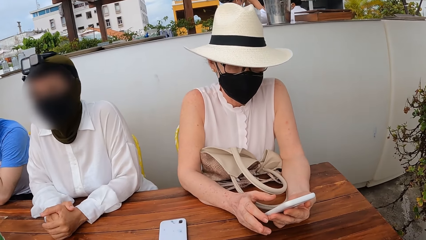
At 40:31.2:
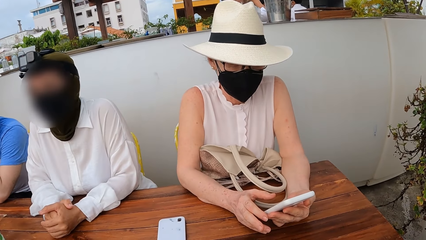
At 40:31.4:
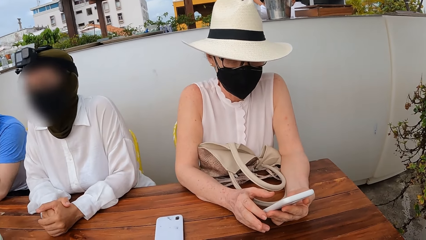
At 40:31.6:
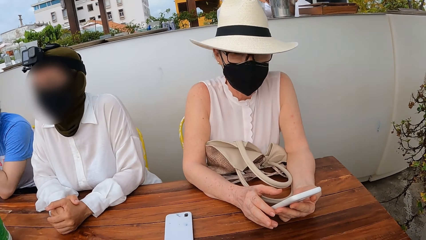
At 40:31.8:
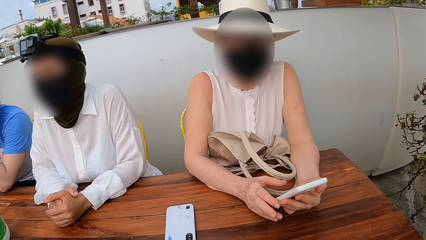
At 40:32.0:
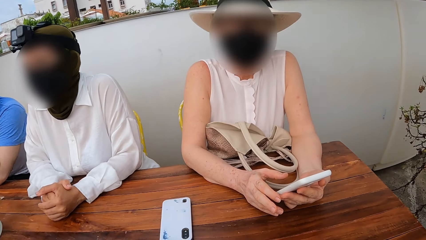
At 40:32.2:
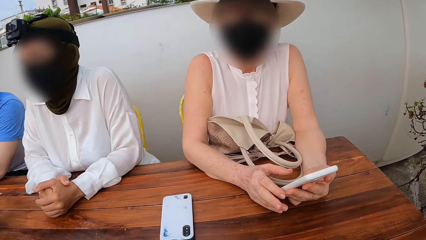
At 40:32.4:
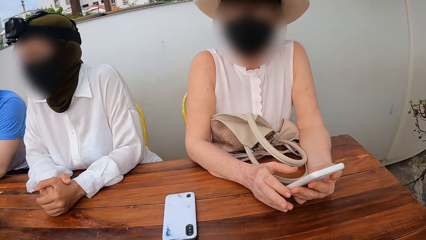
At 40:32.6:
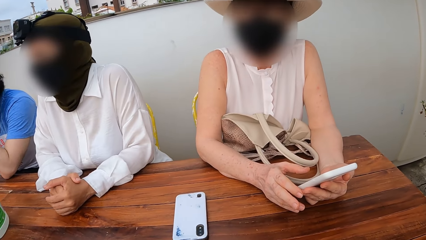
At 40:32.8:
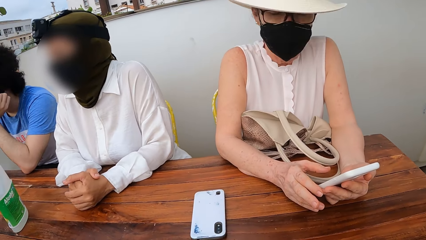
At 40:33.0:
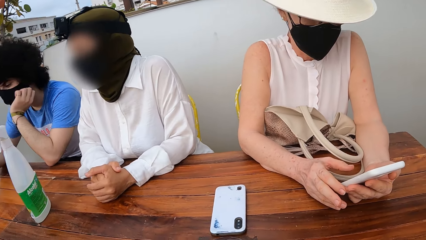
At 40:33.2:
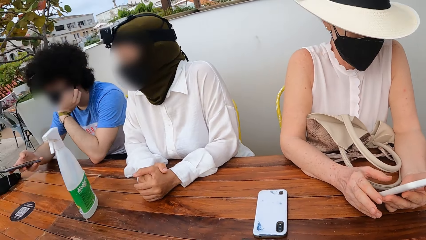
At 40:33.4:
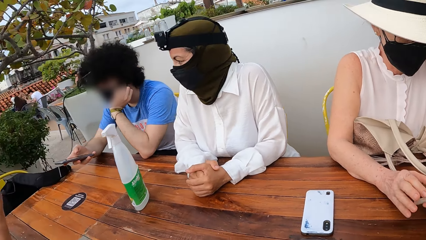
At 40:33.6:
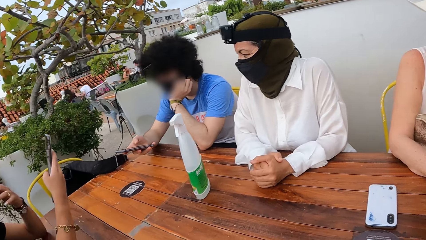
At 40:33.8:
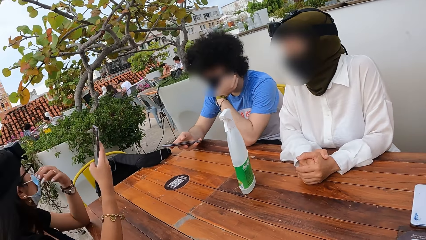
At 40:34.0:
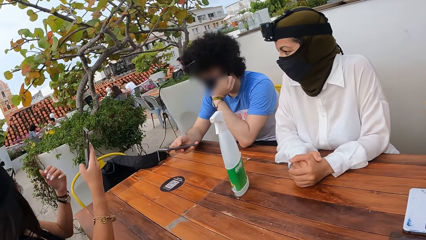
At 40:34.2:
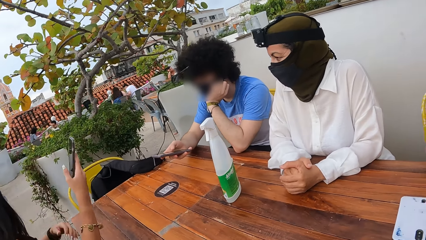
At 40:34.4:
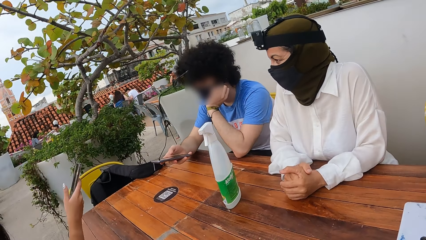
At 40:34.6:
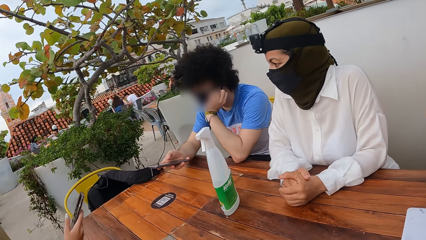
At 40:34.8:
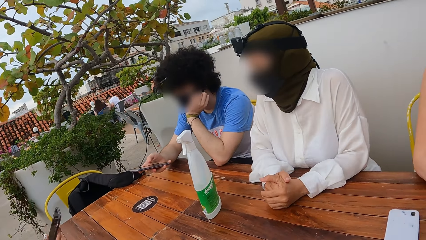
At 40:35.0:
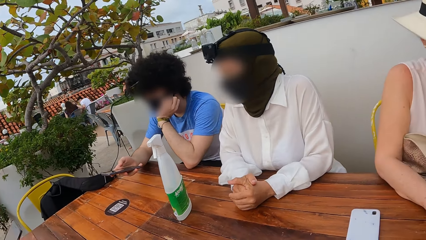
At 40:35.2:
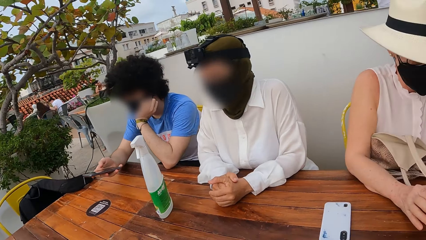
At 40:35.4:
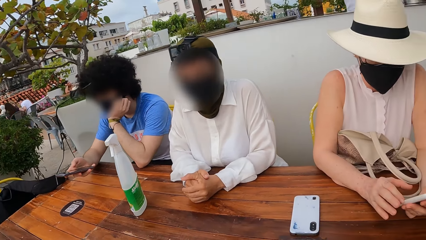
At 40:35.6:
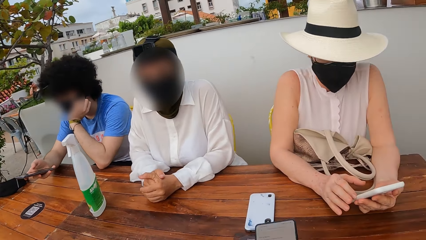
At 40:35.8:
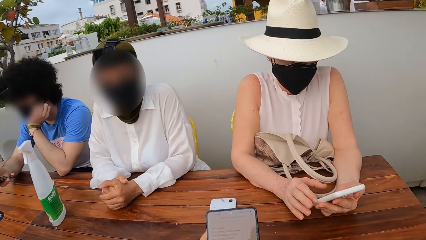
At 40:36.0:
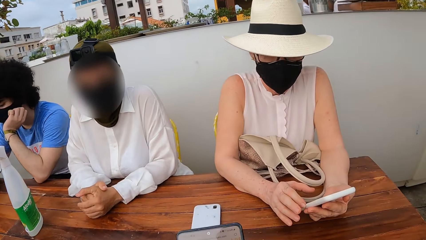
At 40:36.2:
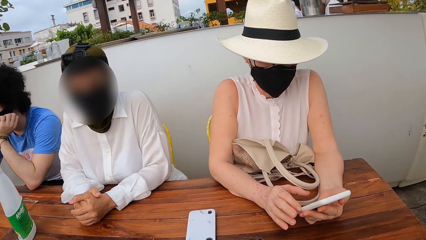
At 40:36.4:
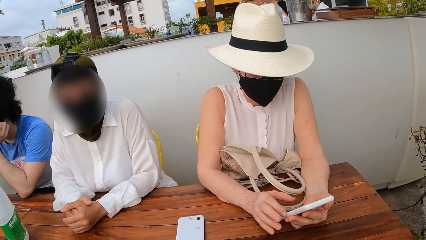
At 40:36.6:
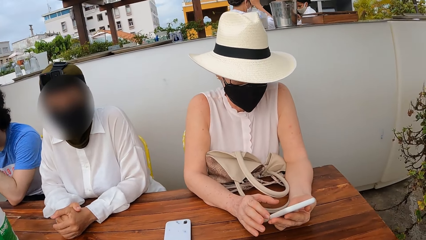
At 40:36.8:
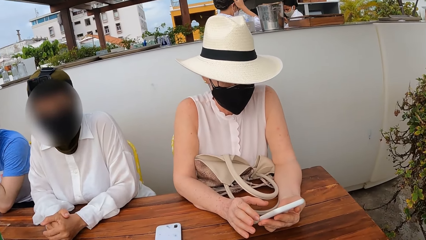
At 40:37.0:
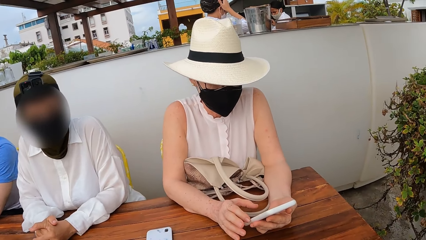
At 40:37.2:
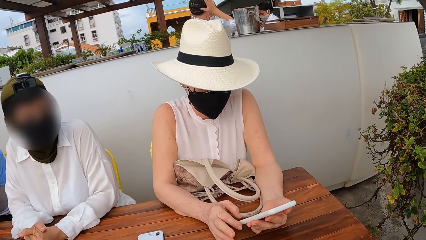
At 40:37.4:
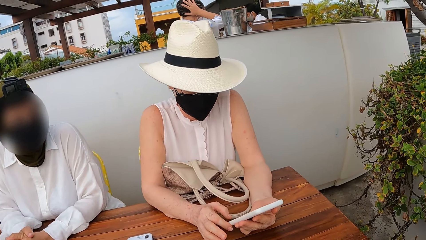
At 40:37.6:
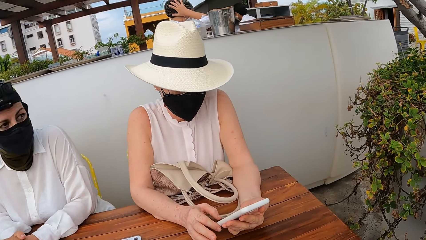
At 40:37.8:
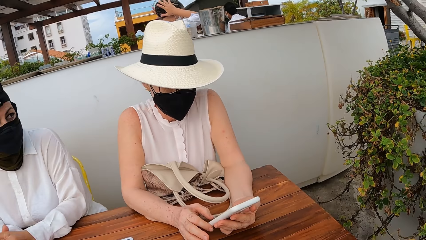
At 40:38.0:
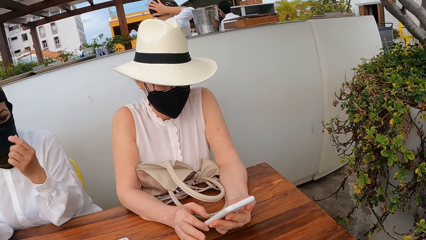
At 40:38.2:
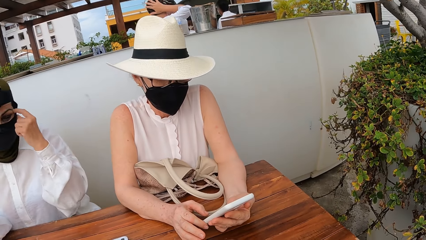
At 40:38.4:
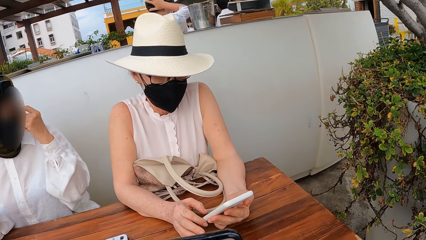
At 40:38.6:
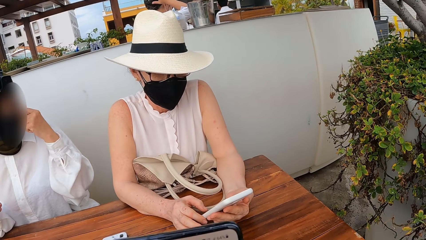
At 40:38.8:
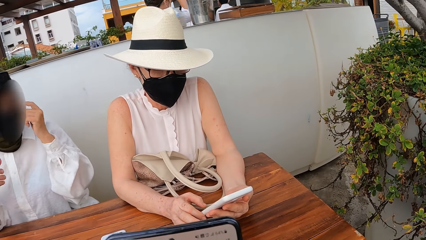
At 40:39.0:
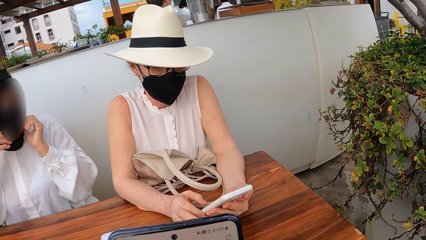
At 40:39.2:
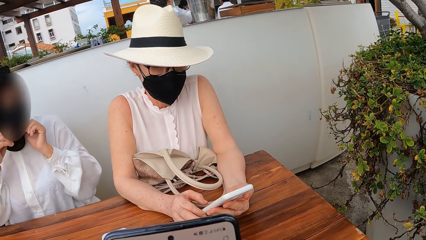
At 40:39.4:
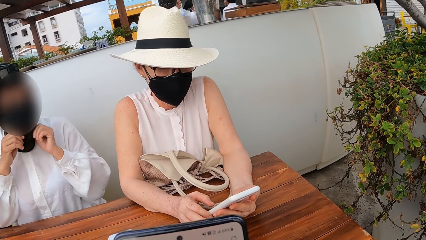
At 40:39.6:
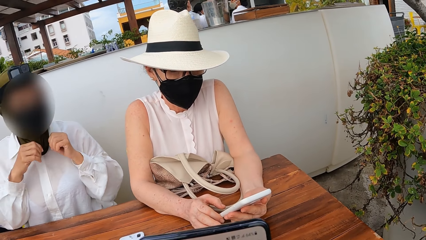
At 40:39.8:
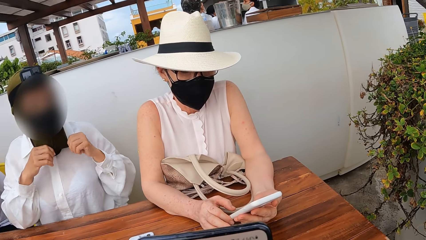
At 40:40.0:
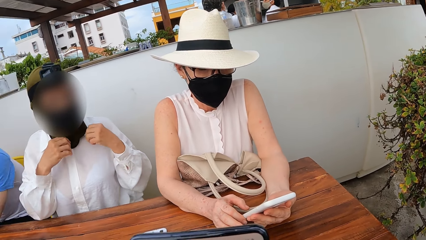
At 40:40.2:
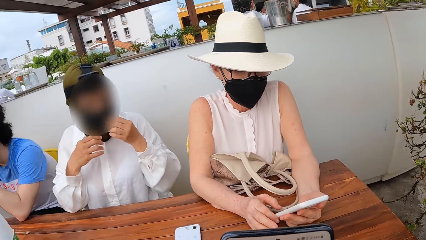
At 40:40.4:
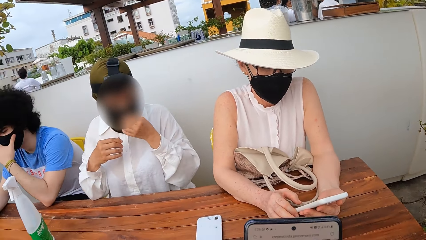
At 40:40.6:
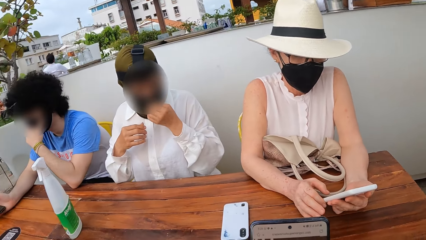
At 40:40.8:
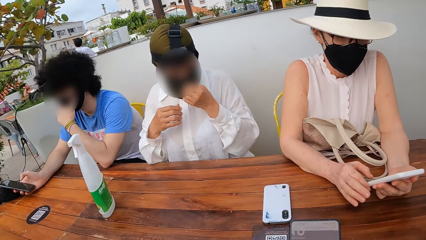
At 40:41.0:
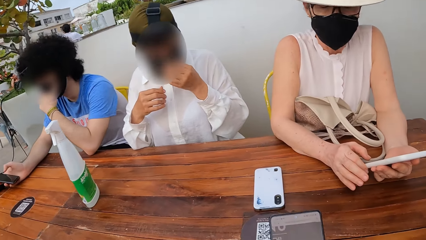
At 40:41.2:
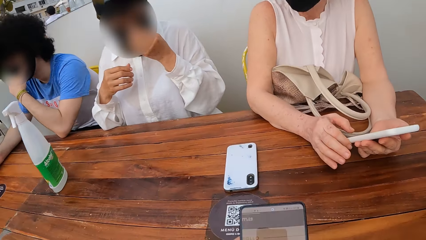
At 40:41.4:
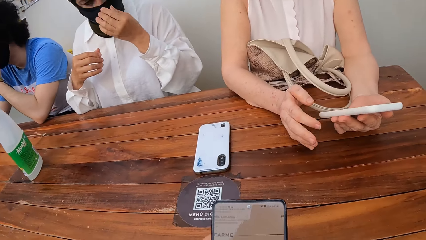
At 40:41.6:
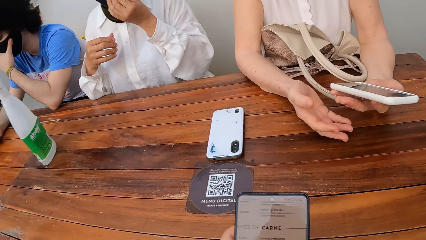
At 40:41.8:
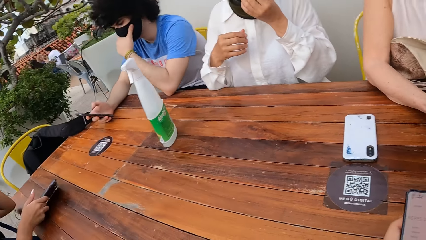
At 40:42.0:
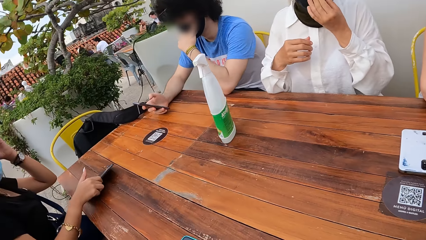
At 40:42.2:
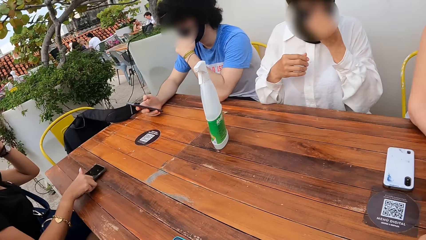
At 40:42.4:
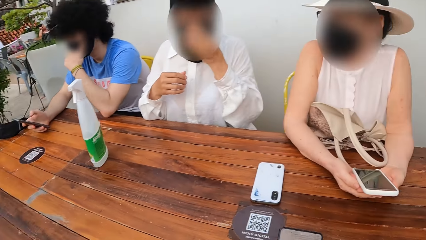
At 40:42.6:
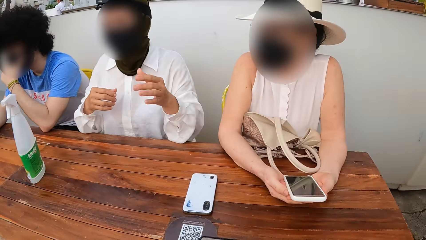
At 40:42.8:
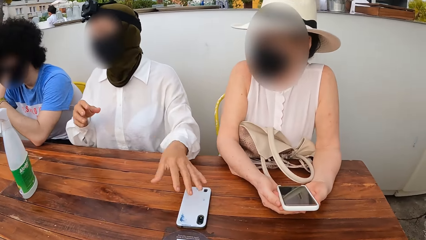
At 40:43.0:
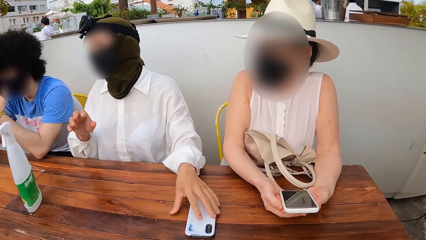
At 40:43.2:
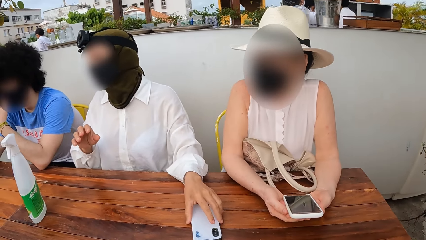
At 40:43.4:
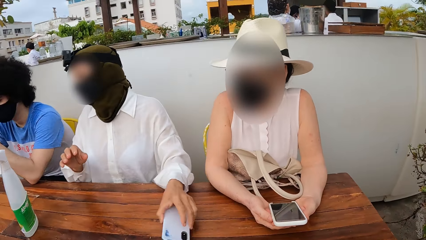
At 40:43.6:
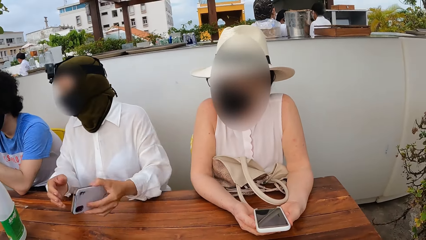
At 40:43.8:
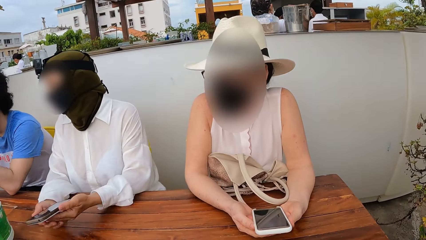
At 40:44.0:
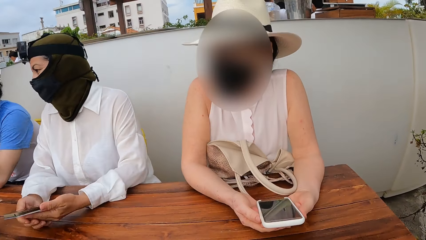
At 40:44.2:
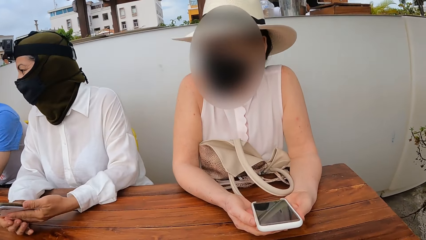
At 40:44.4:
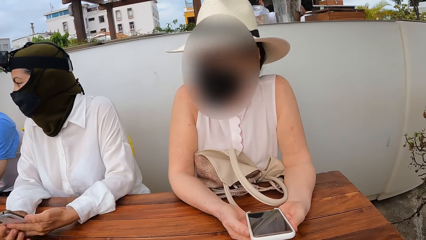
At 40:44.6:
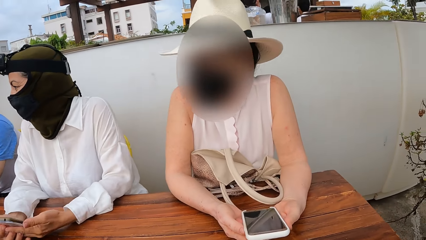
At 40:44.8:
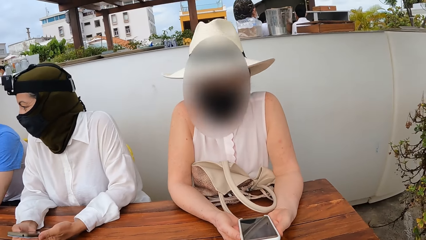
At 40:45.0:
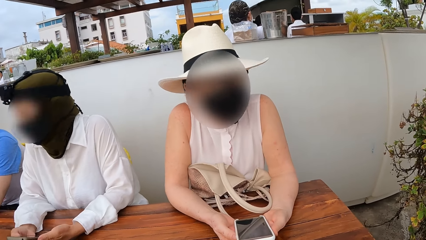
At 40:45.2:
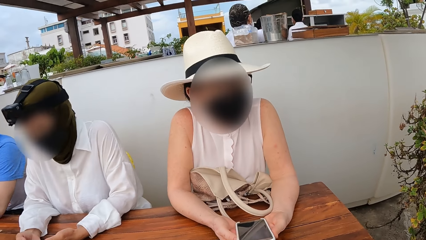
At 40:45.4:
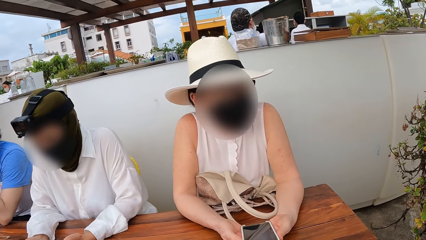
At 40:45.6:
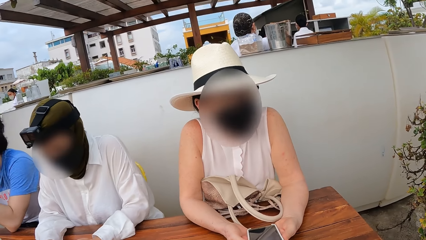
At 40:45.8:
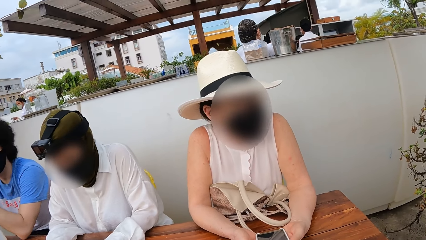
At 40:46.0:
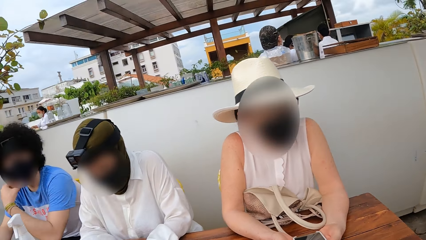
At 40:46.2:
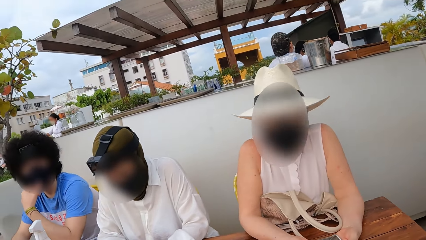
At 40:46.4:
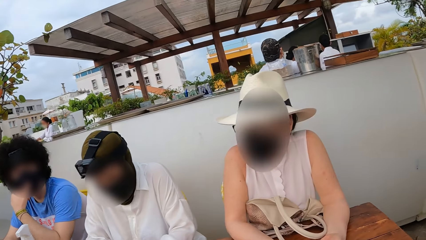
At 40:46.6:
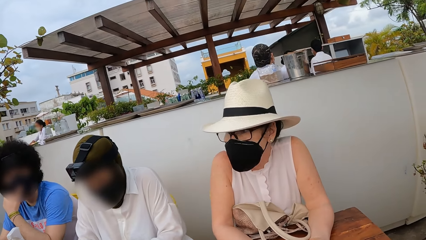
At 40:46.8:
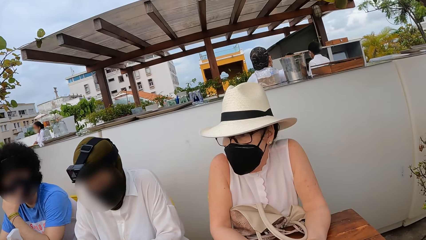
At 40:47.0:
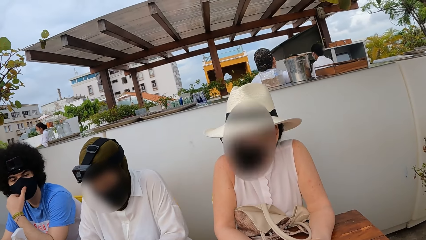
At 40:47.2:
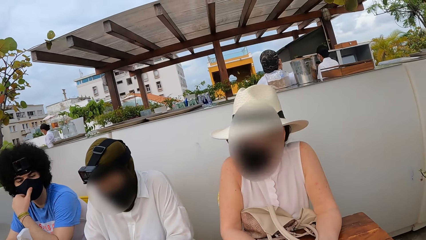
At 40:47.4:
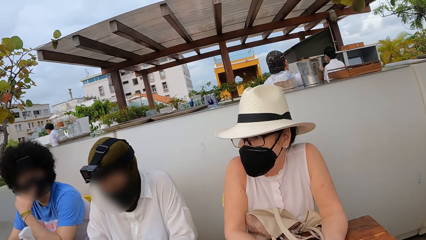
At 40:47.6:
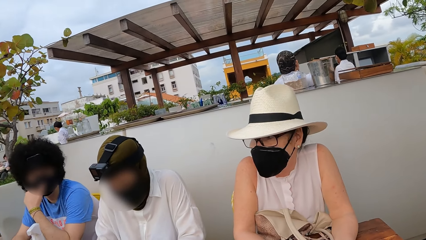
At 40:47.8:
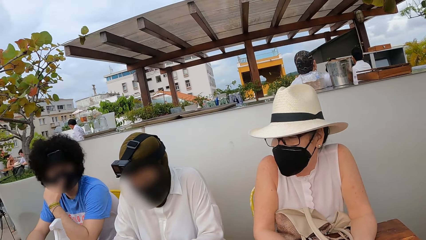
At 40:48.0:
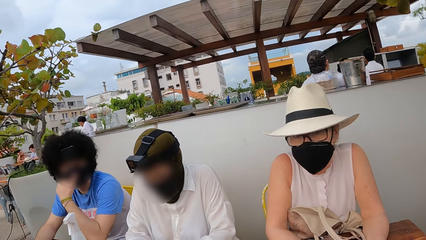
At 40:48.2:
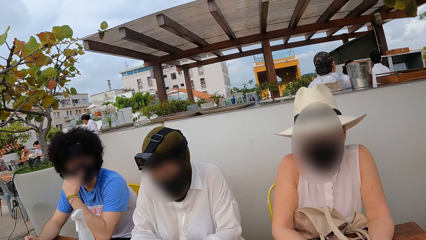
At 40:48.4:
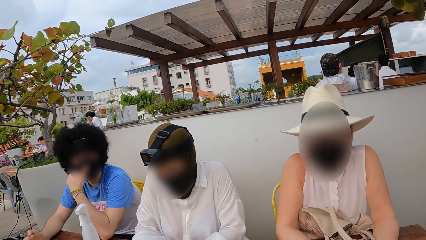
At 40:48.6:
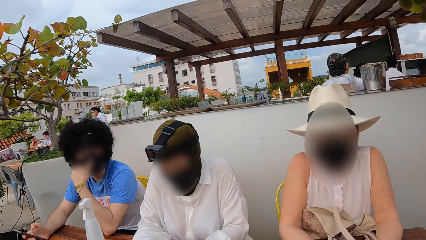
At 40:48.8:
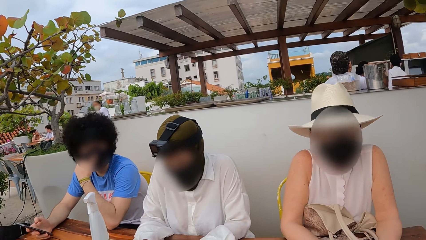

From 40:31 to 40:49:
The camera wearer uses the phone. They look around a restaurant.
